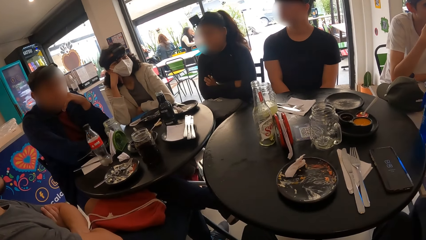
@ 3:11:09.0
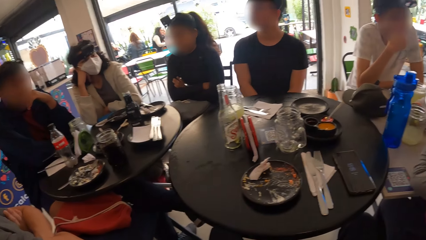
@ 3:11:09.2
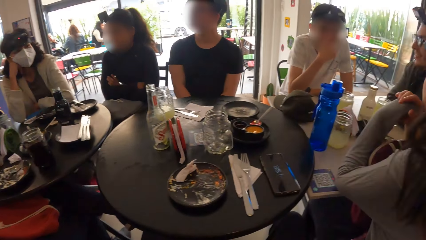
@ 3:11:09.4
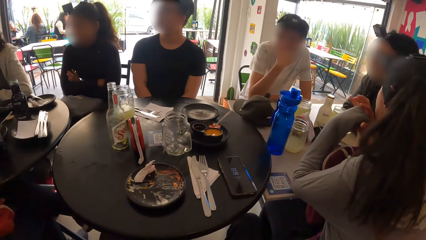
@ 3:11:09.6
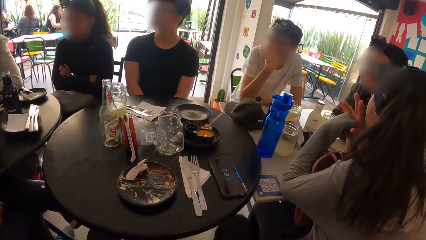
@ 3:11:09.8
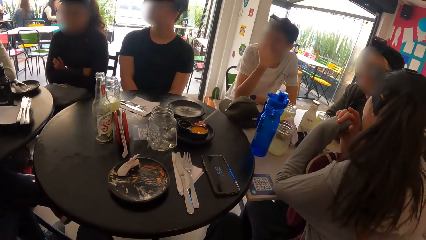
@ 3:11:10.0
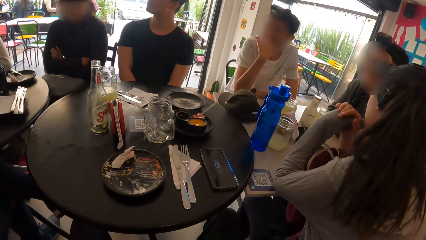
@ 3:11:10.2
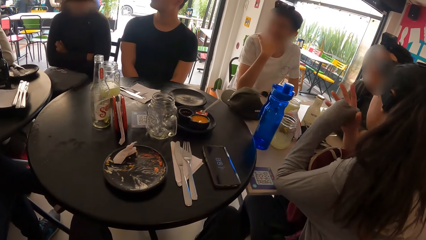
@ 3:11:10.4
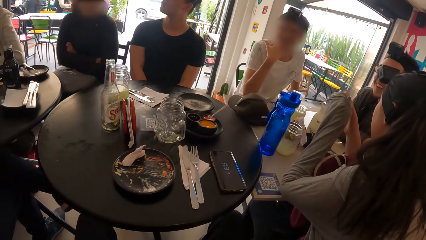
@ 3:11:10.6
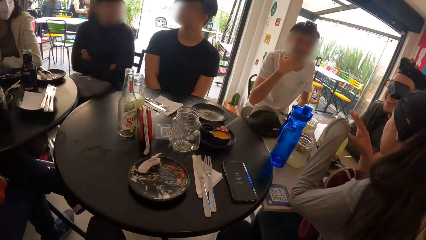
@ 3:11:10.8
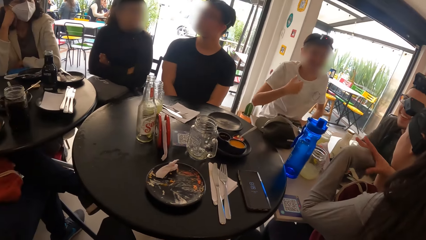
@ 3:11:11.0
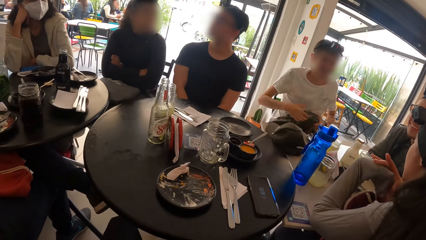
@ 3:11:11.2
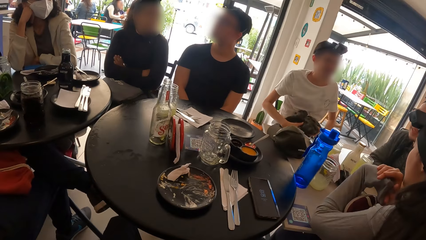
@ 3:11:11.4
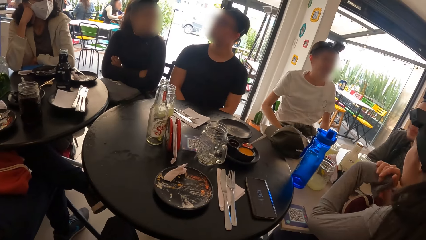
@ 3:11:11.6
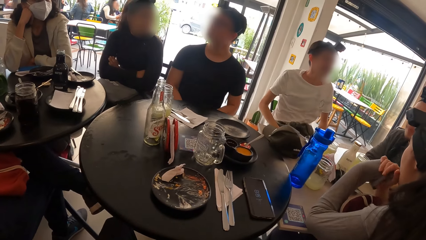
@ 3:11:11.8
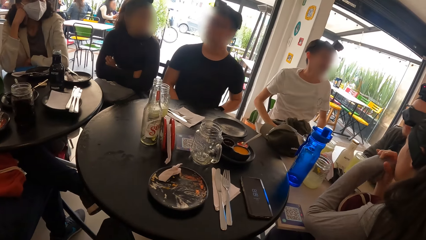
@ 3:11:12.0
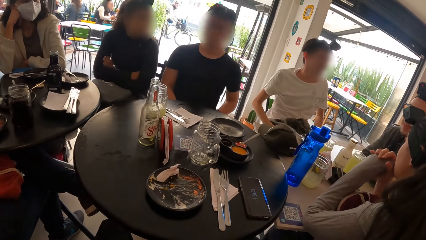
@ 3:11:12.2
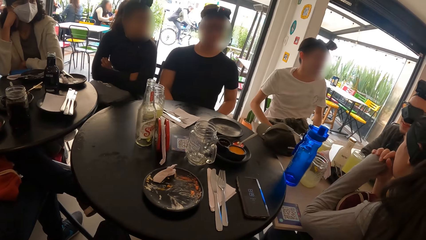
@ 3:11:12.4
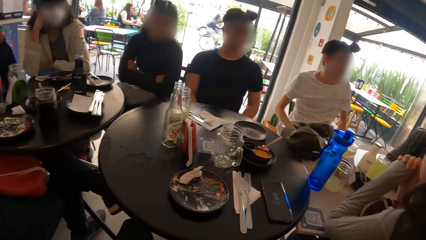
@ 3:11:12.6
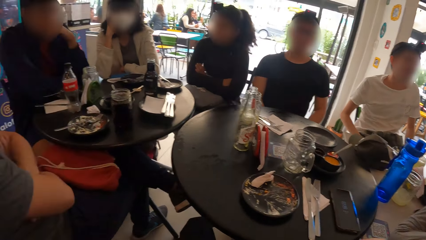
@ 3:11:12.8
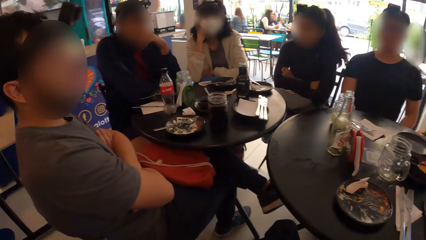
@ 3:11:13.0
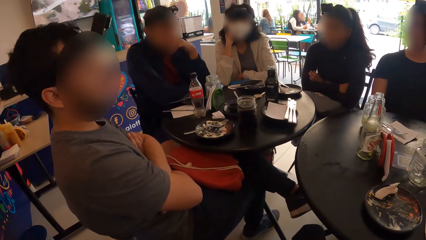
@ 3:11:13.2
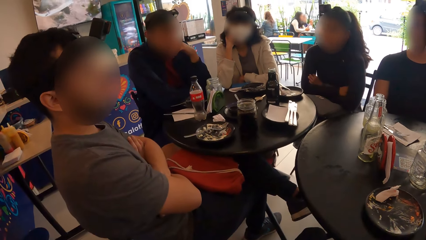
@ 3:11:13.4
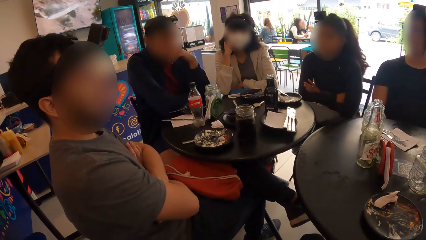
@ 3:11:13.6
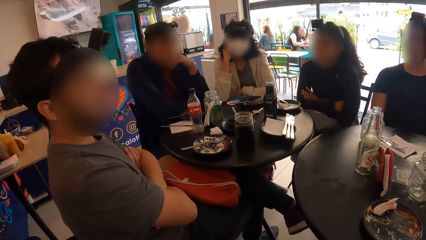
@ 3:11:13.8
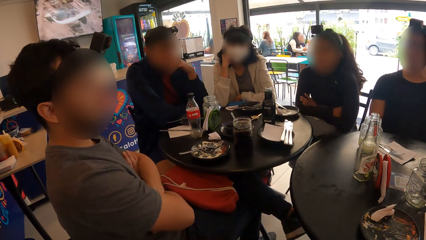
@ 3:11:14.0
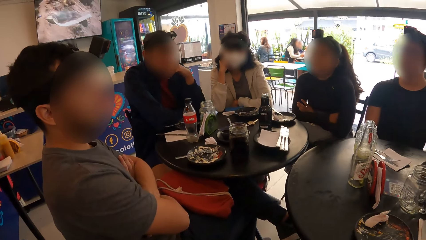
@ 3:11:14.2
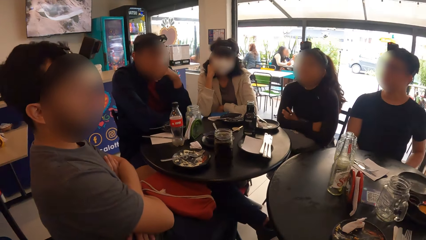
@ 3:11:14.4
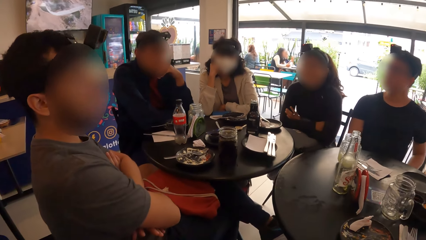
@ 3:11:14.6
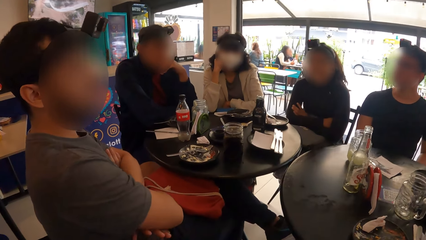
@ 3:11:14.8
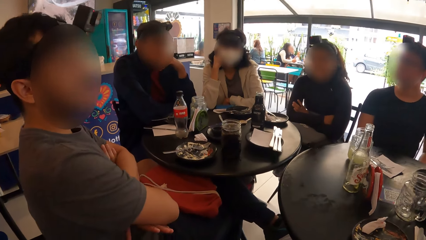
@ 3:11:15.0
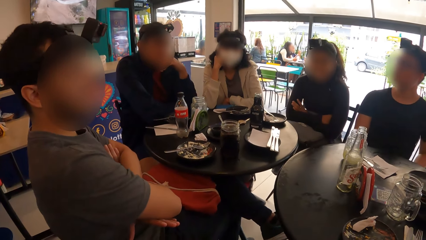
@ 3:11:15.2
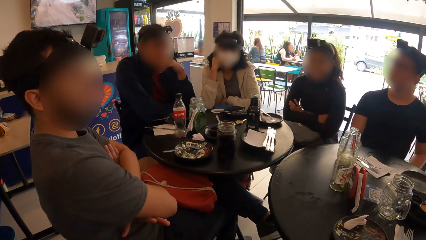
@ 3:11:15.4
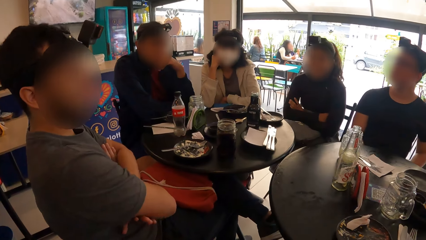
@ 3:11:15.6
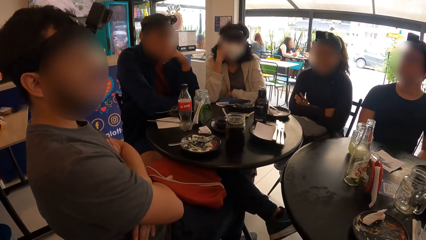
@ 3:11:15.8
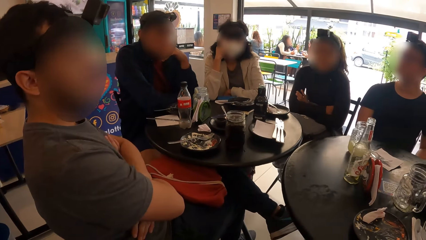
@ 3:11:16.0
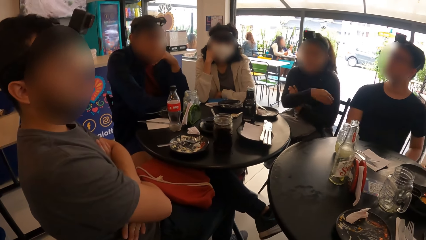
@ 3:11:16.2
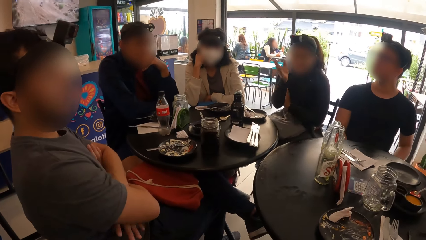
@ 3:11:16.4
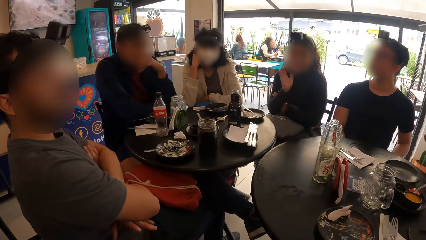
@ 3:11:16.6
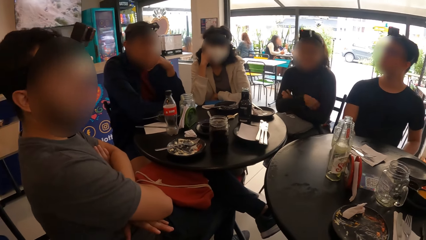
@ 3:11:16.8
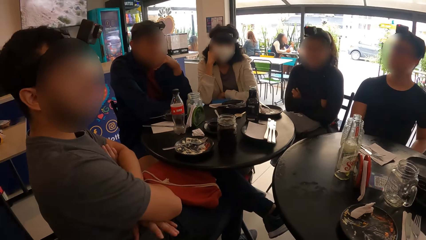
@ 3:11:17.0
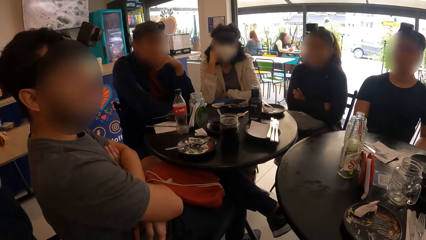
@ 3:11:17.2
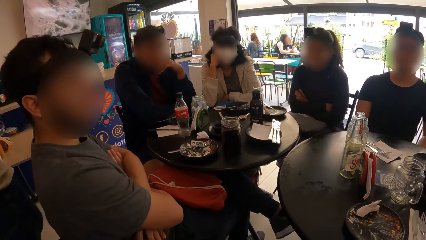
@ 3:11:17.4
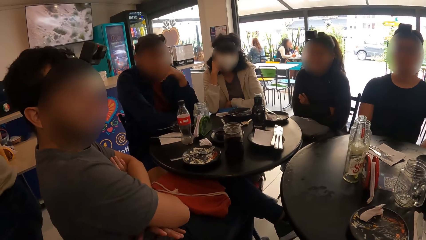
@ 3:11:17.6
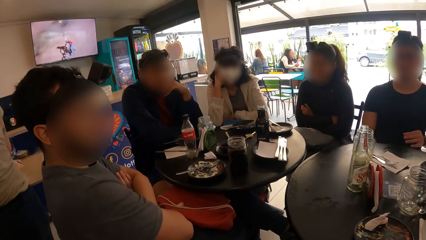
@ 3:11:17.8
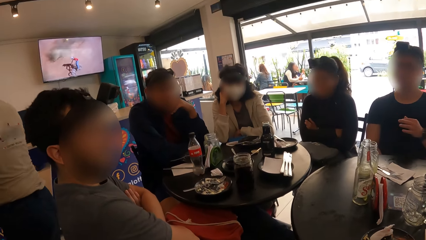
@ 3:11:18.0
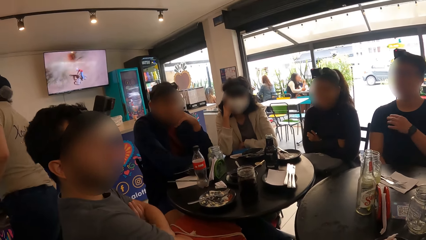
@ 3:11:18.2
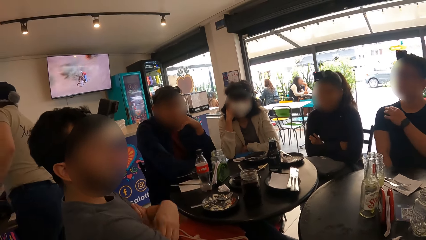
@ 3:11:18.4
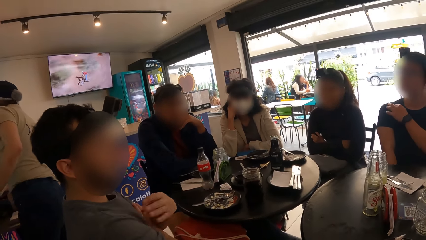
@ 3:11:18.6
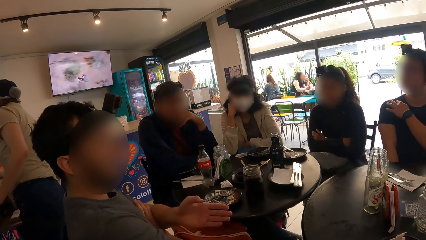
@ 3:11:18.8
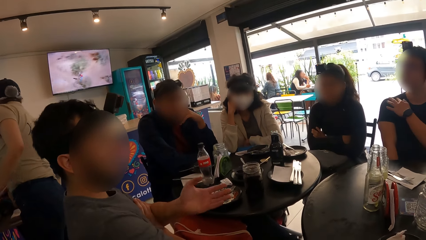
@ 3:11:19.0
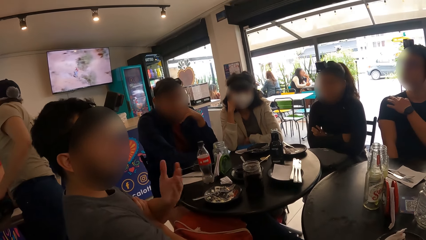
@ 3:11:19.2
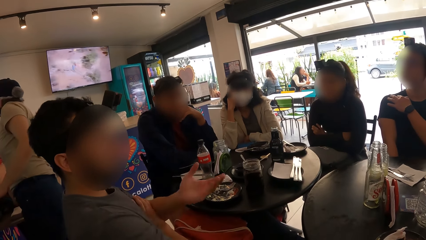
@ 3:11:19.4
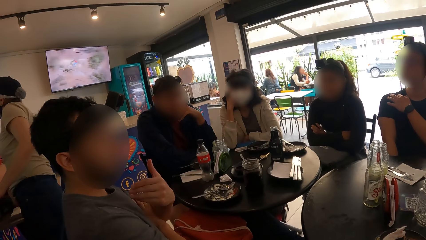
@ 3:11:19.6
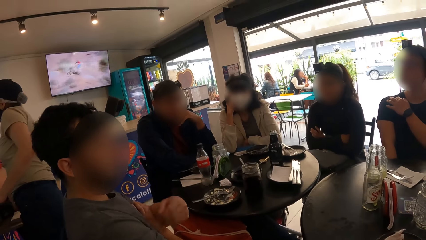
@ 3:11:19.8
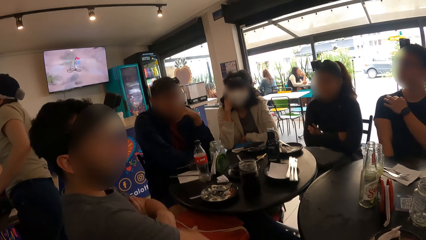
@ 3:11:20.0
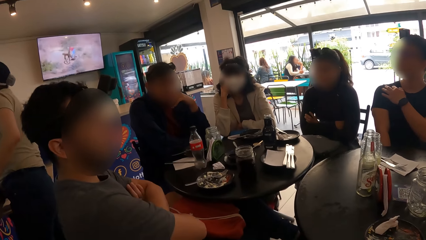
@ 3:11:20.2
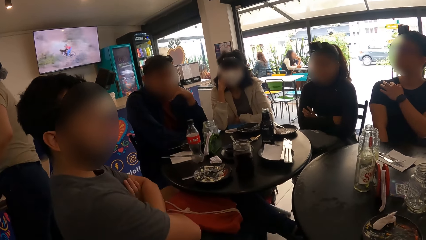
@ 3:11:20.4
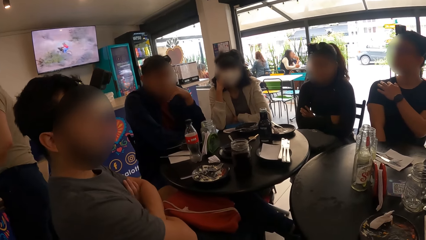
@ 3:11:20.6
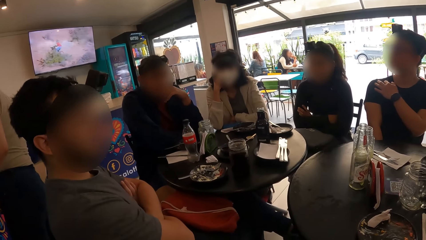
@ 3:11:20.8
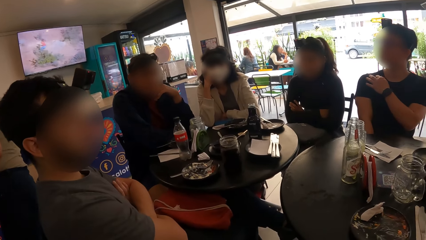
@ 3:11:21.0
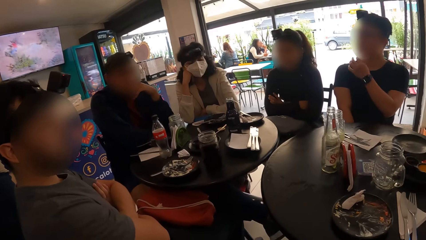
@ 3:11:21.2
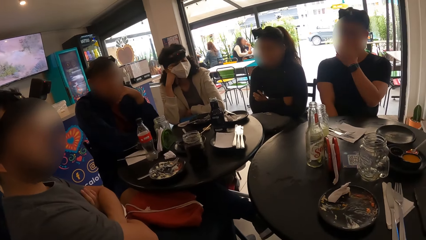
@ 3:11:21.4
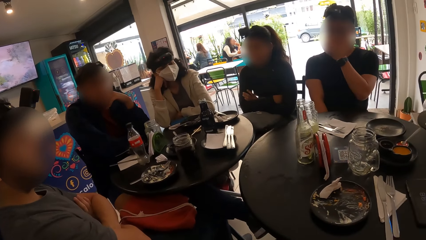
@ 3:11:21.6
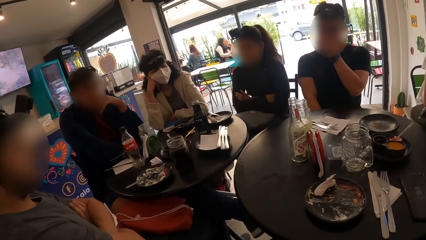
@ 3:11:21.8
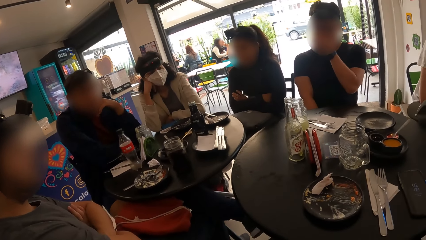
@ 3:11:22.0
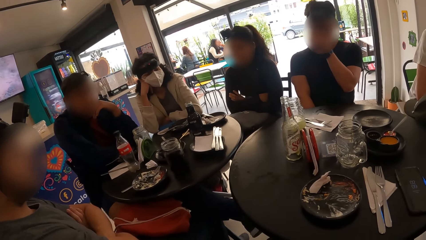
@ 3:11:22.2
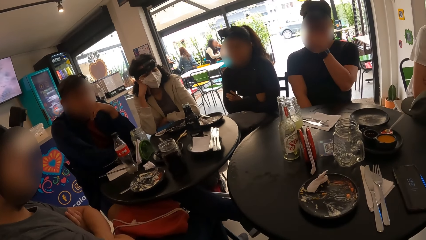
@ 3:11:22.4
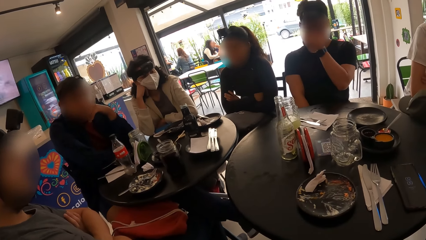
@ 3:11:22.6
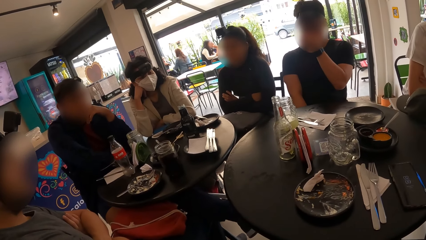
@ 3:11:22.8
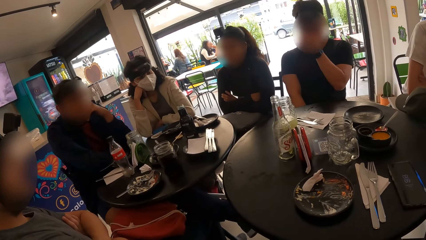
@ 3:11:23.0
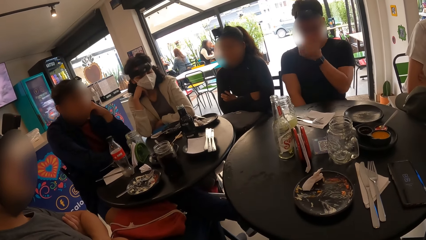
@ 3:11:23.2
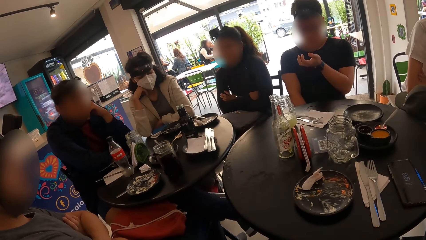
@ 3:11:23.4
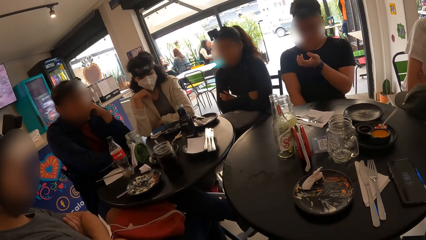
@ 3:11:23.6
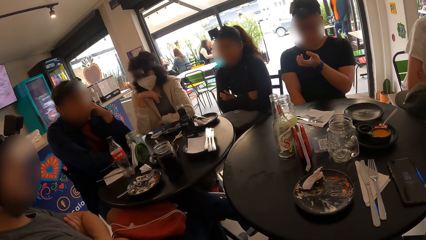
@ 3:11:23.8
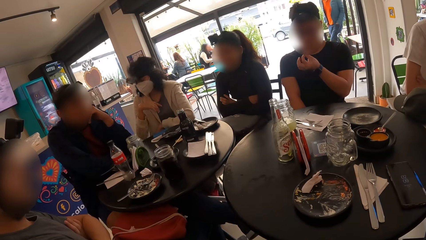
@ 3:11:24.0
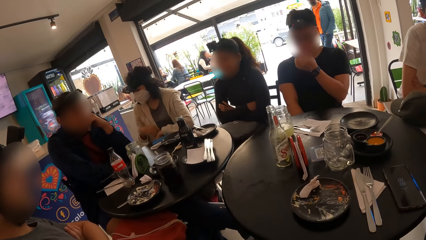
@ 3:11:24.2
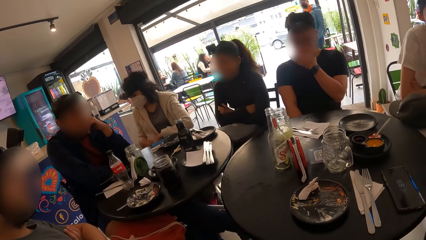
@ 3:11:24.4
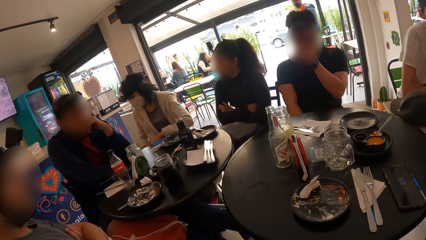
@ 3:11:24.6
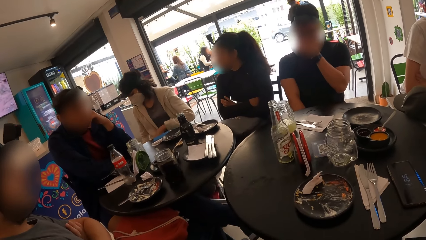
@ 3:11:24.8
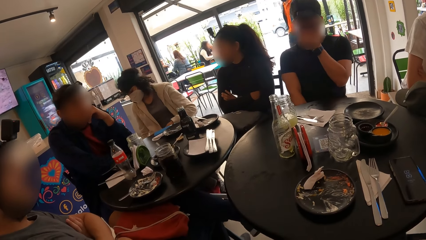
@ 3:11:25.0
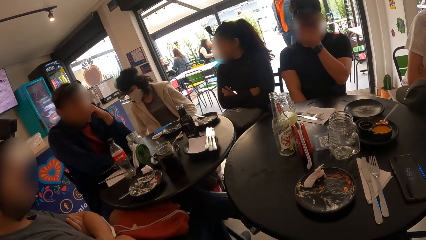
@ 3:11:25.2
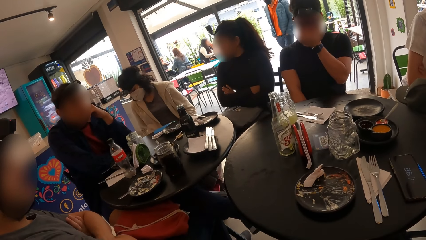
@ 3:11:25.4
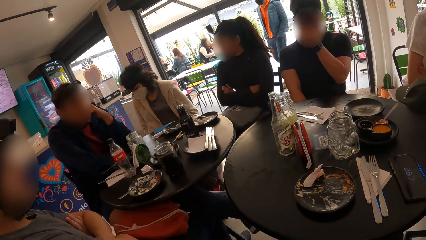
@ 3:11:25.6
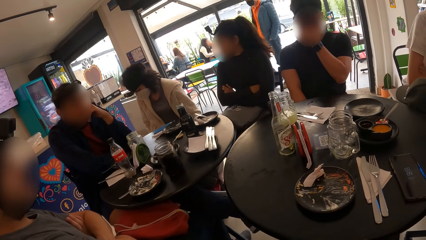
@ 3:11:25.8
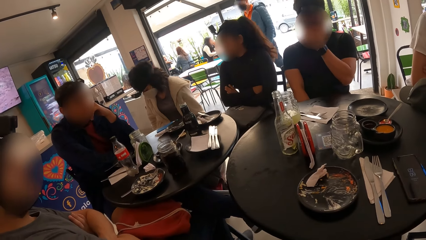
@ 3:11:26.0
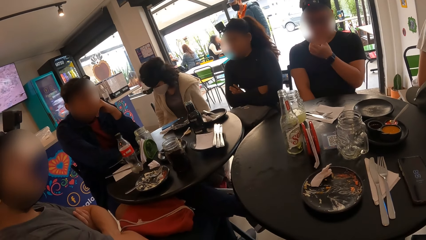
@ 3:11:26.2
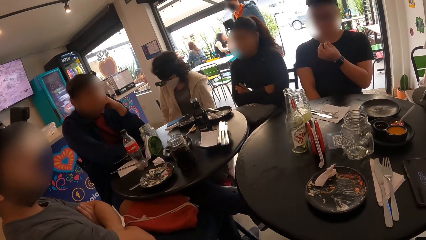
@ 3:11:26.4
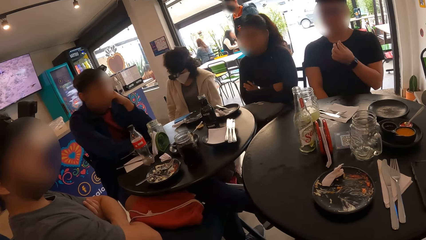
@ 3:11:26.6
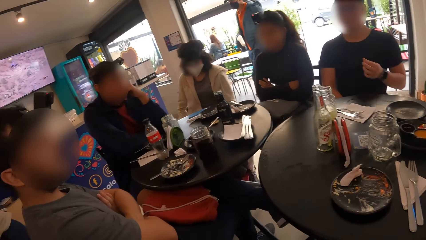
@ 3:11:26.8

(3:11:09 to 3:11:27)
The camera wearer looks around the restaurant. A man adjusts a jacket on his lap with both hands. A woman converses with the team. Another man converses with the team. Another man touches his face with his left hand. The camera wearer looks around the restaurant. They look around the restaurant again.
